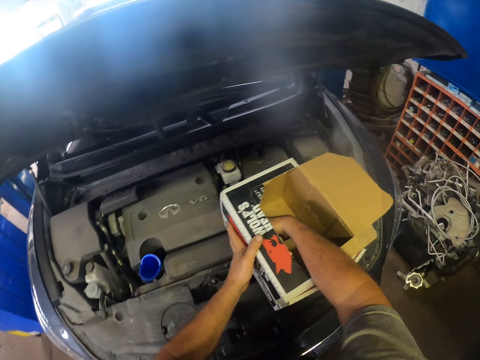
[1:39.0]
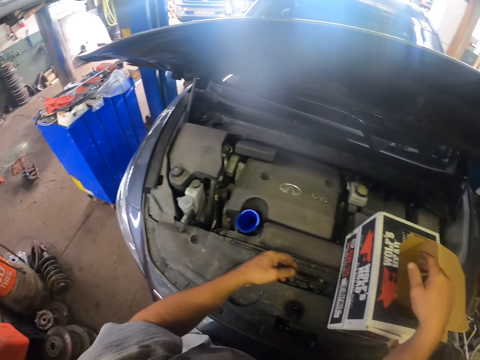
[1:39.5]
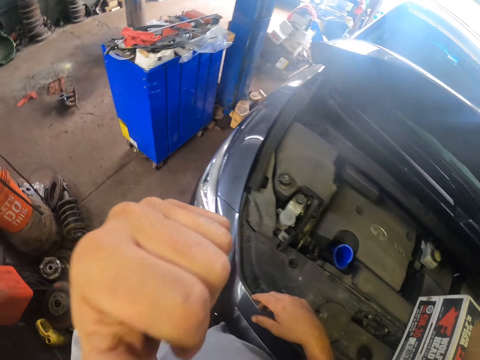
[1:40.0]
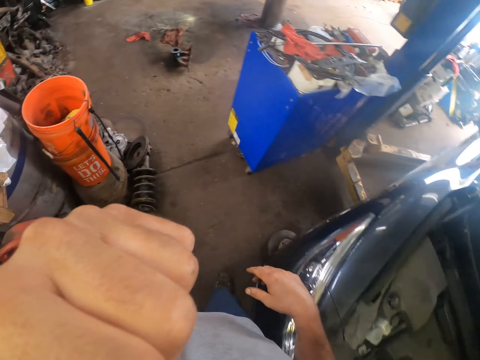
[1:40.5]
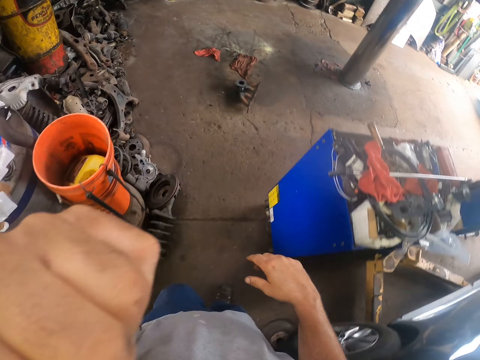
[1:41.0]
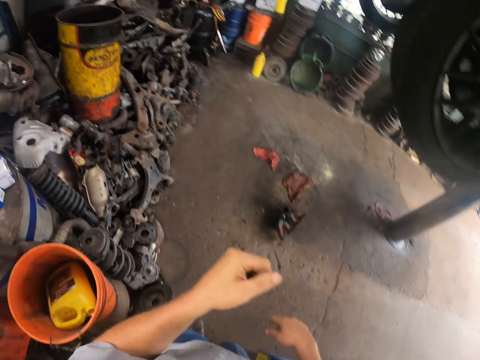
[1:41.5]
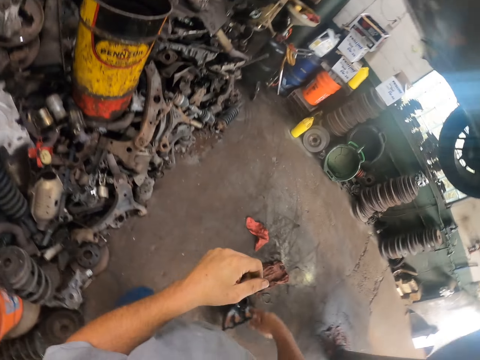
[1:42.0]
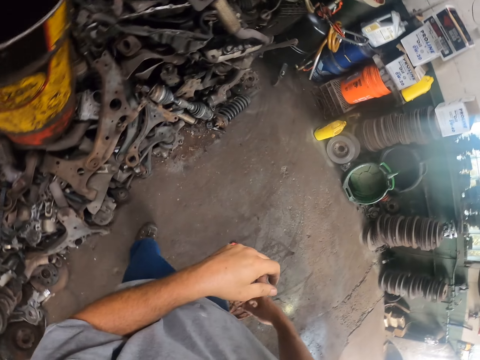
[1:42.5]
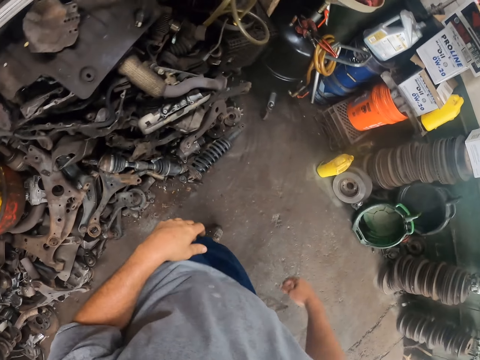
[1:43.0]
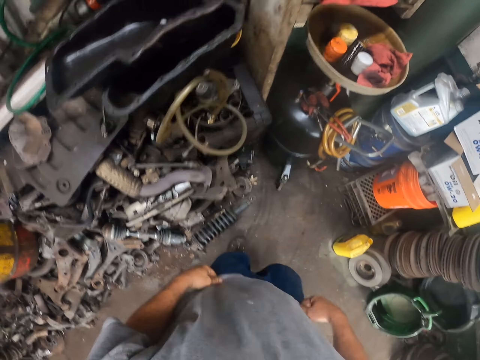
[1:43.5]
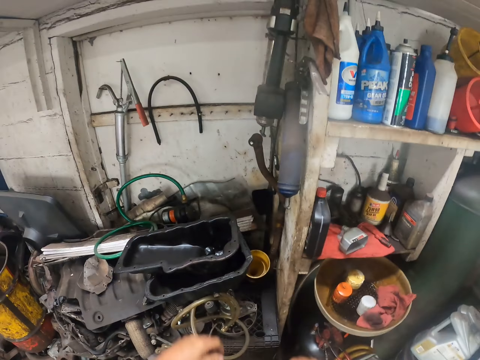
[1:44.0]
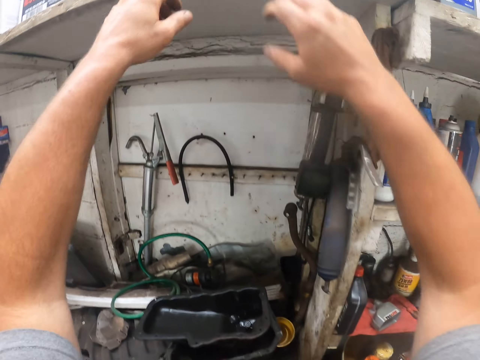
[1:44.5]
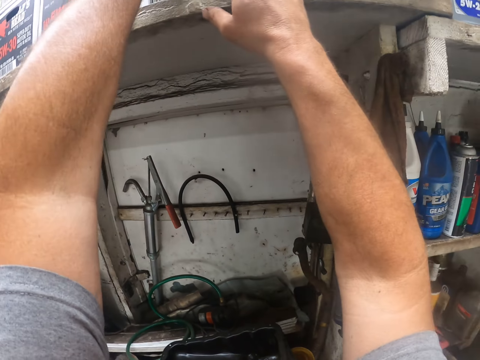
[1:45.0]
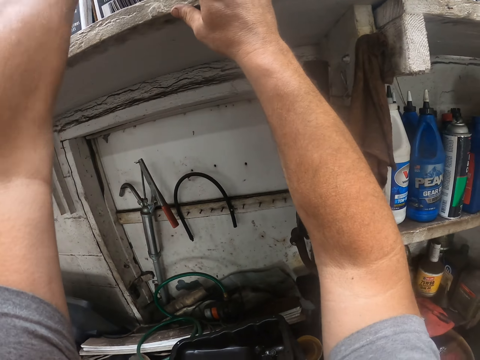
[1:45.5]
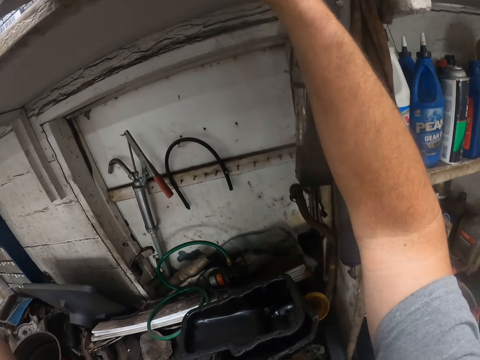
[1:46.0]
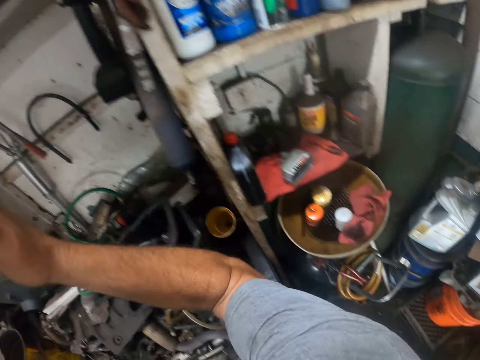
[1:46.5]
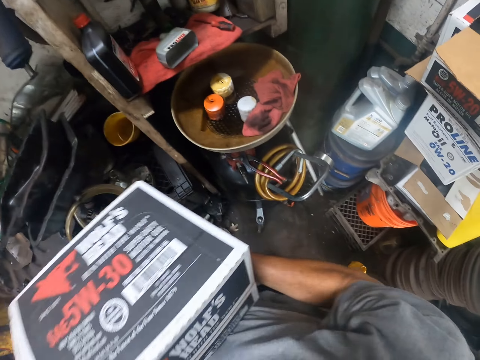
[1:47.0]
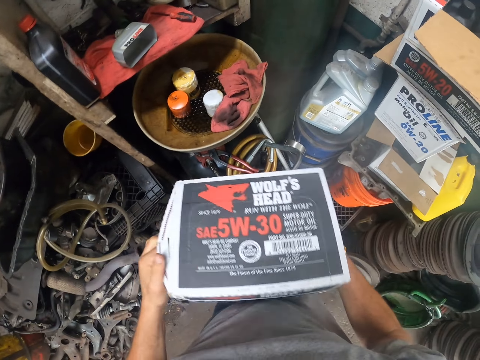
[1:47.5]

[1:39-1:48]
The camera wearer scratches his nose with his left hand. He walks in the garage. He picks up another box from the shelf.

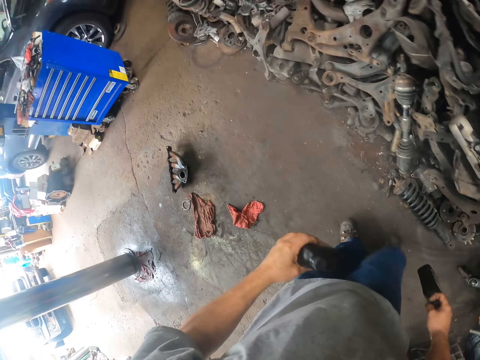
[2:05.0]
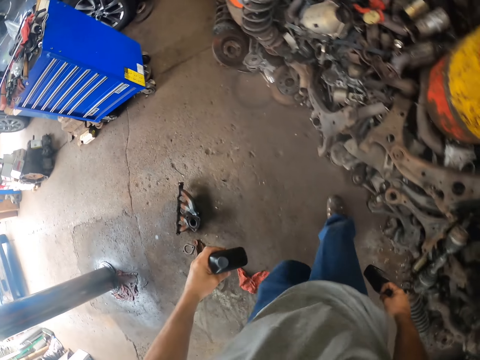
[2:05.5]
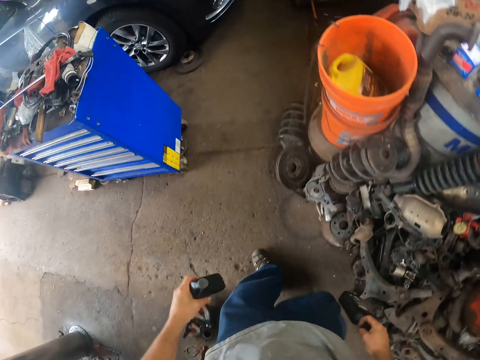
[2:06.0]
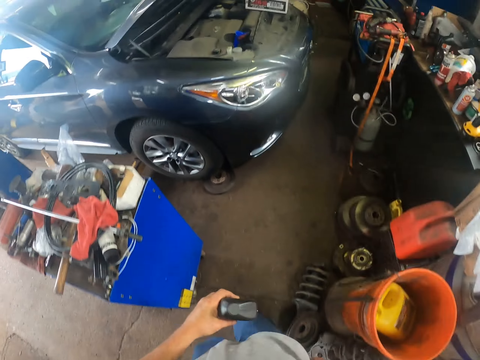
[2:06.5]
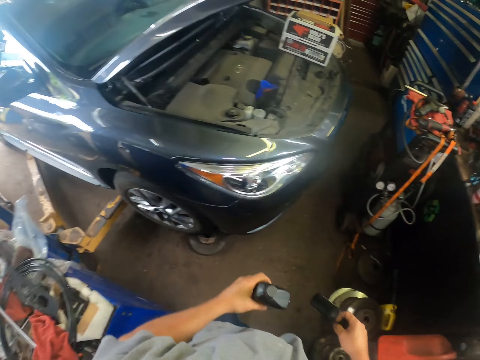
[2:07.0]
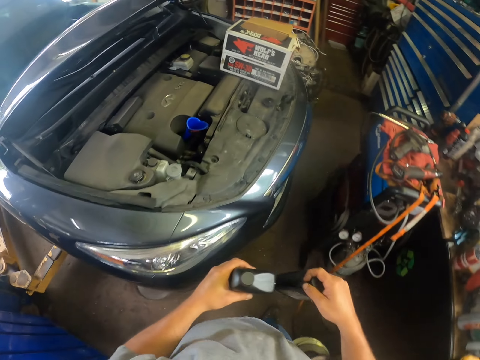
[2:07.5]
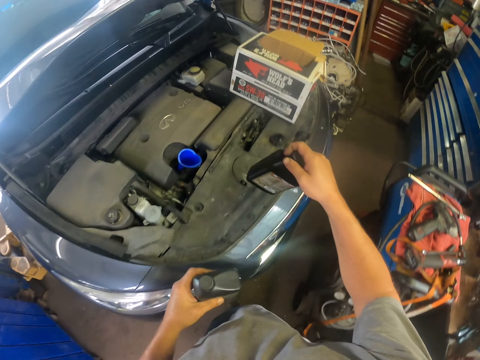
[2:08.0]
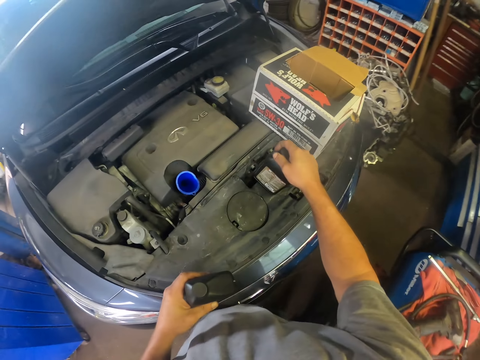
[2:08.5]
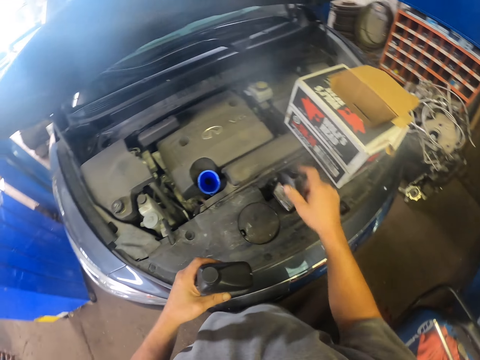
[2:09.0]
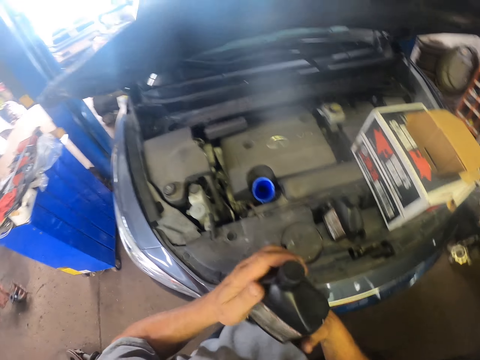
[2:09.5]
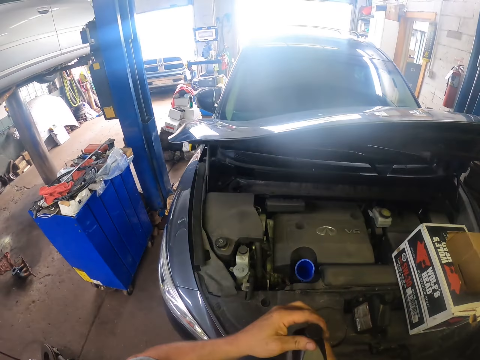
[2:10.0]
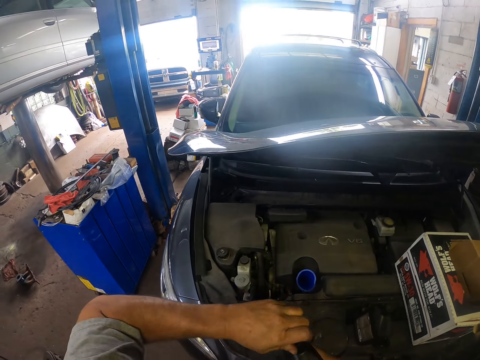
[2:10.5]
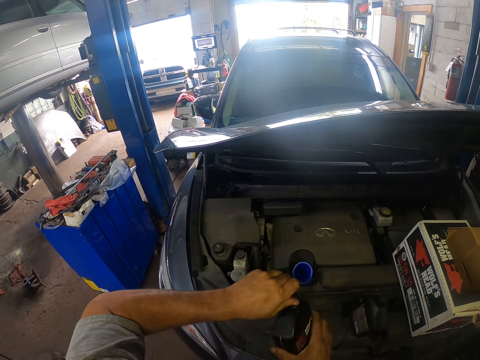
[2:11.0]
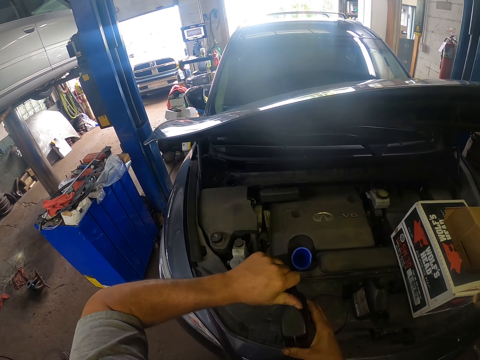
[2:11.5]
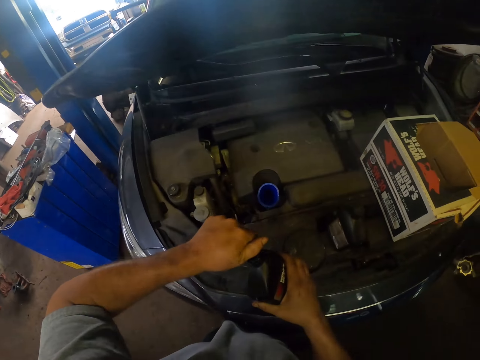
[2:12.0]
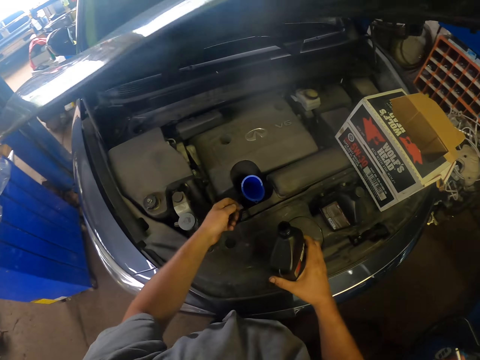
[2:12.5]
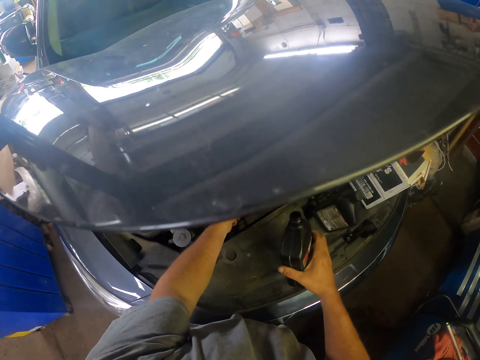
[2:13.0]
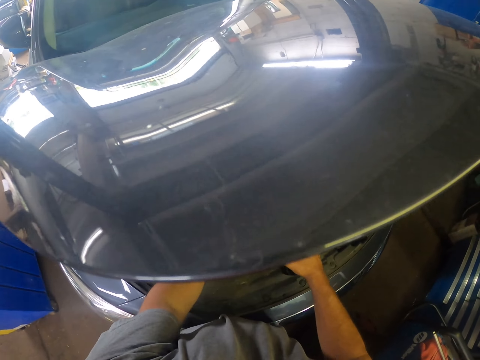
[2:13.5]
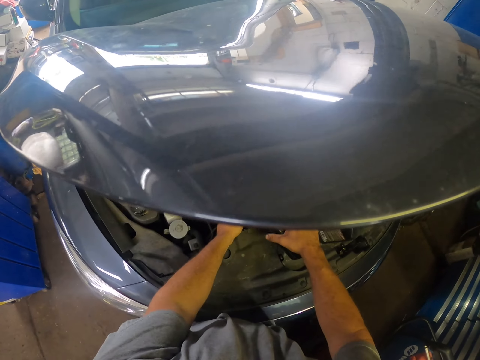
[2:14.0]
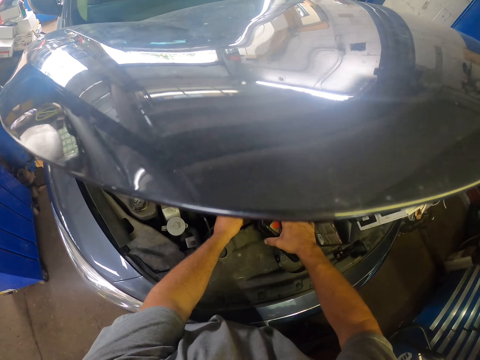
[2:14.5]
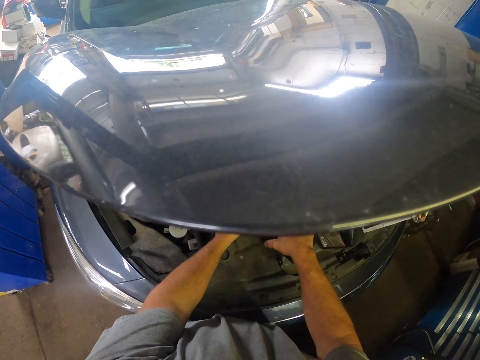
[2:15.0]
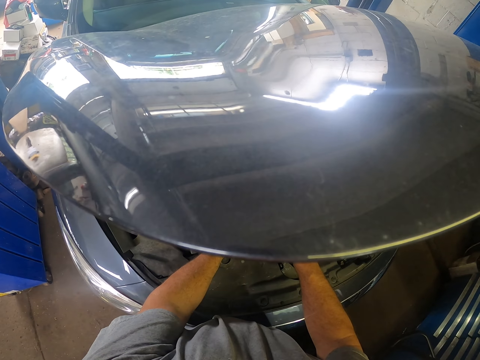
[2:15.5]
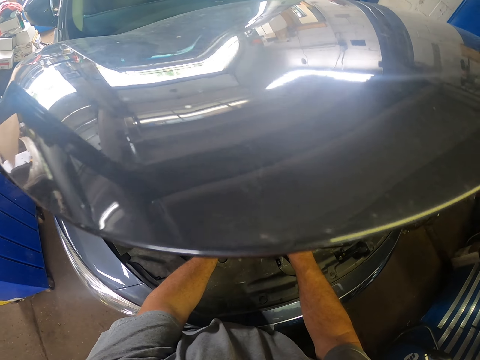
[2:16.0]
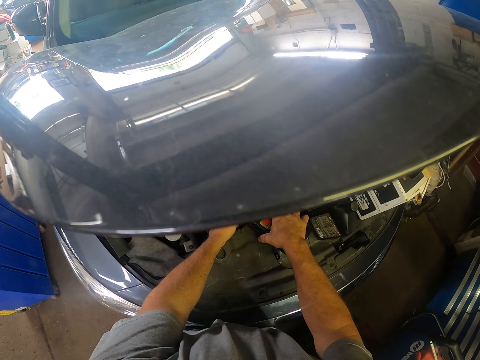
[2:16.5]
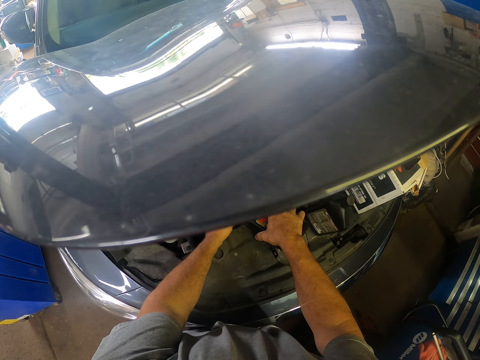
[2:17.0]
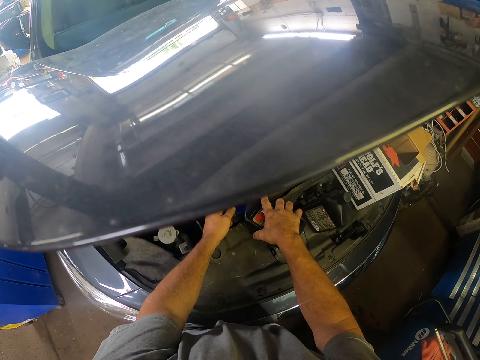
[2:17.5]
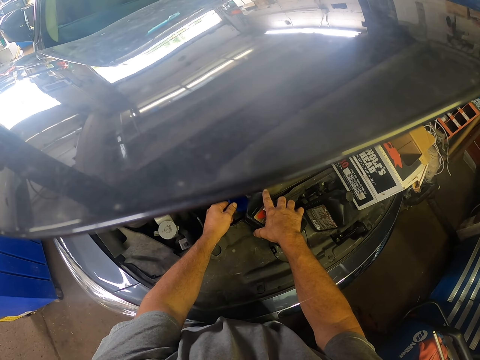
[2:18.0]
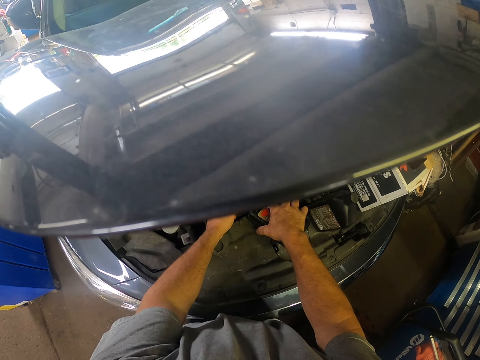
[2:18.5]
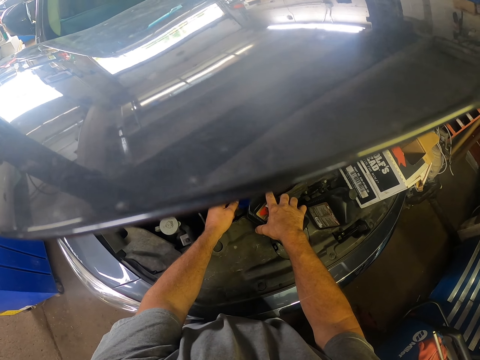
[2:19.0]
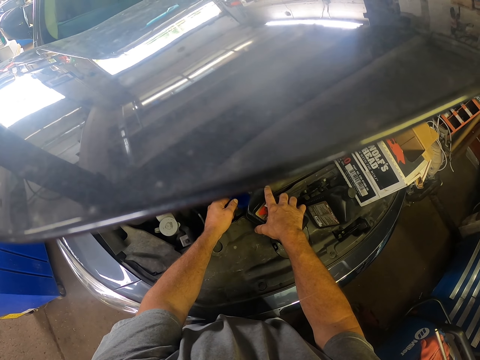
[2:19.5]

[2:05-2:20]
The camera wearer carries the oil containers and walks in the garage. They put the oil containers on top of the car. They open another coolant jerrycan. They pour the coolant or oil in the coolant tank.

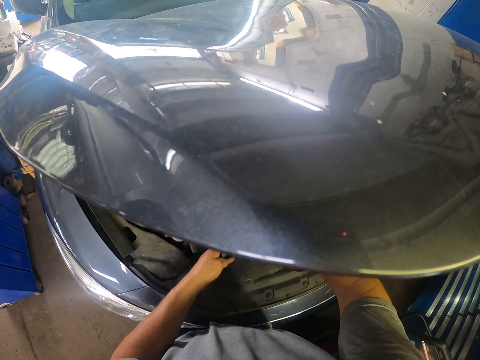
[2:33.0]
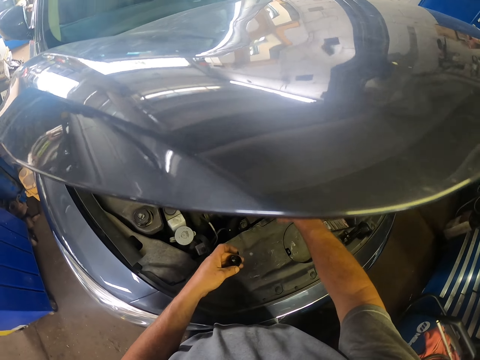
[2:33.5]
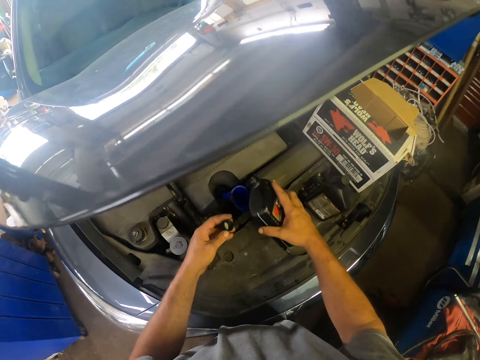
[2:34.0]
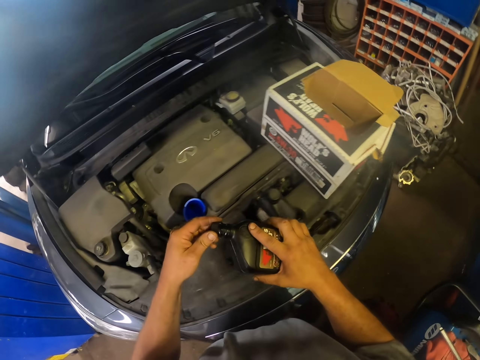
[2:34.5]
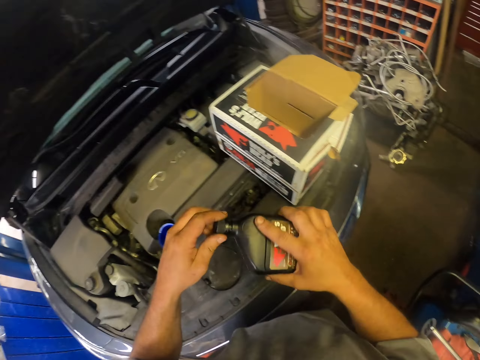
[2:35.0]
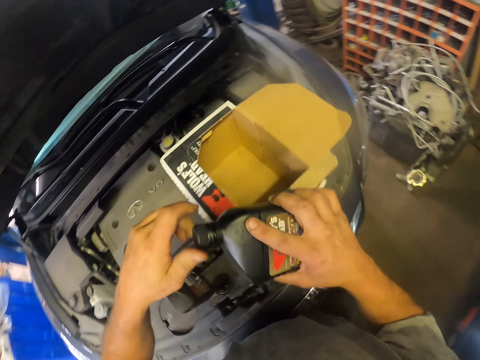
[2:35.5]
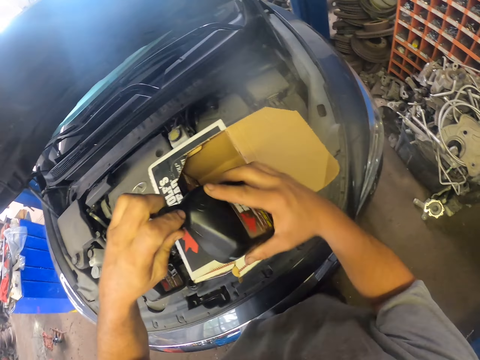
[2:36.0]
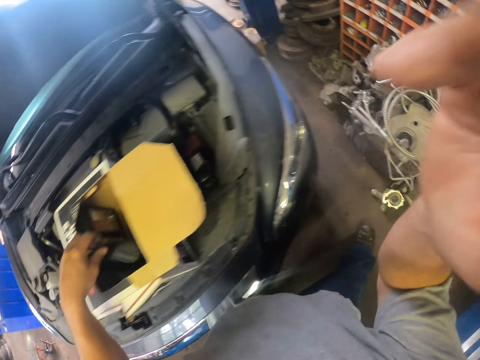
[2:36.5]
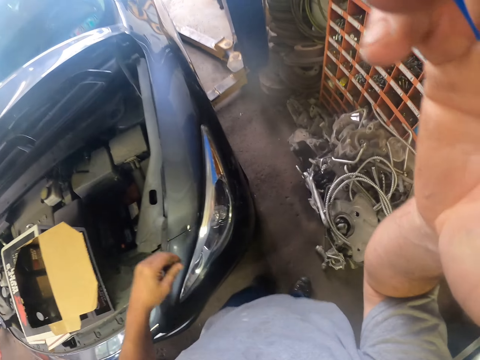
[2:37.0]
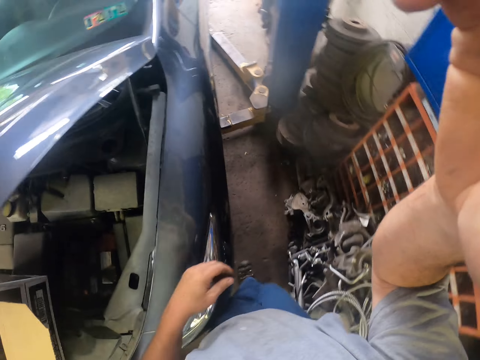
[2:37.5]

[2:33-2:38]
The camera wearer puts the lid on the empty container. They tighten the lid on the empty oil container. They put the empty oil container into the box.
